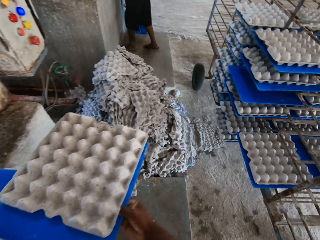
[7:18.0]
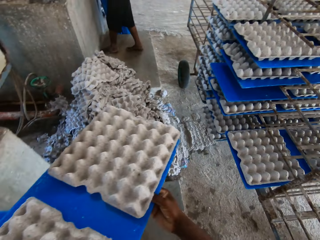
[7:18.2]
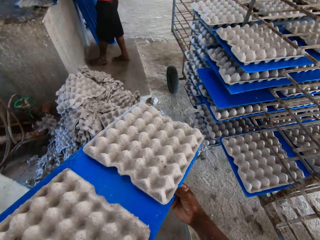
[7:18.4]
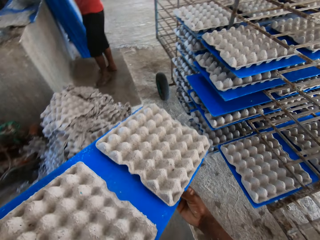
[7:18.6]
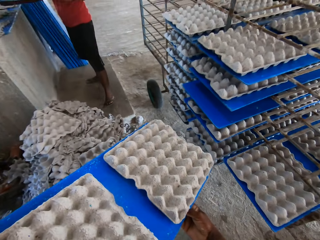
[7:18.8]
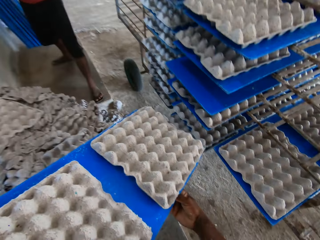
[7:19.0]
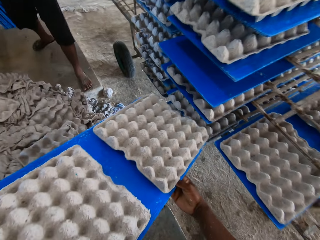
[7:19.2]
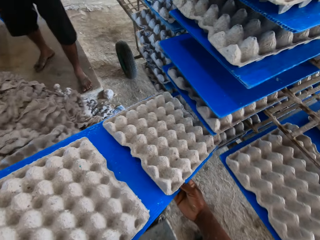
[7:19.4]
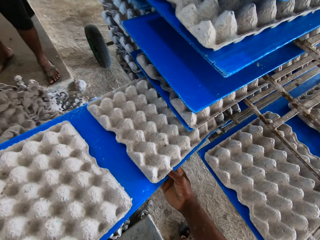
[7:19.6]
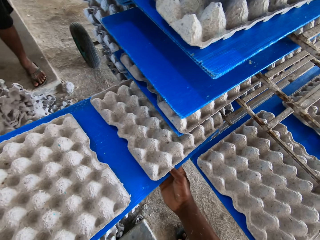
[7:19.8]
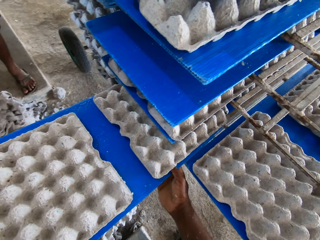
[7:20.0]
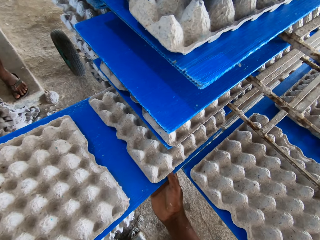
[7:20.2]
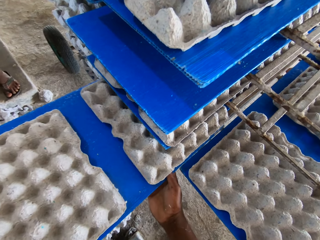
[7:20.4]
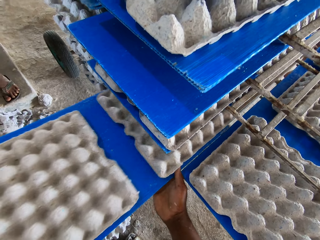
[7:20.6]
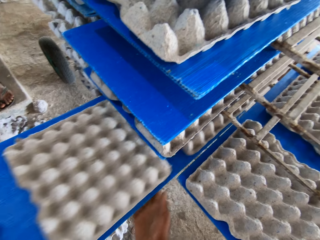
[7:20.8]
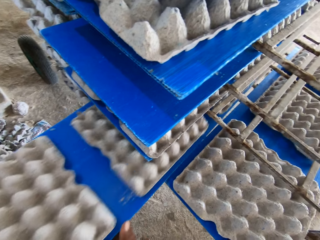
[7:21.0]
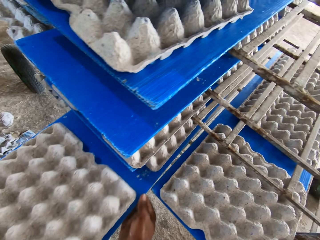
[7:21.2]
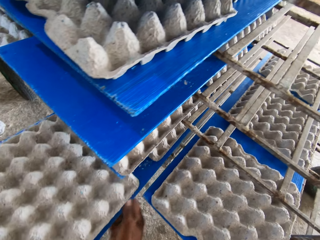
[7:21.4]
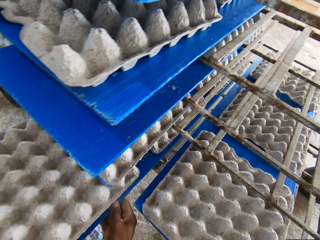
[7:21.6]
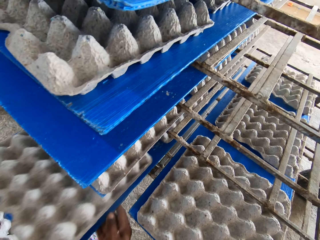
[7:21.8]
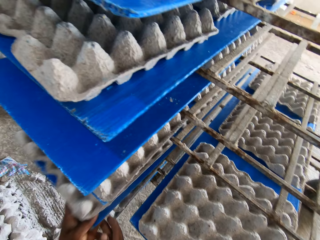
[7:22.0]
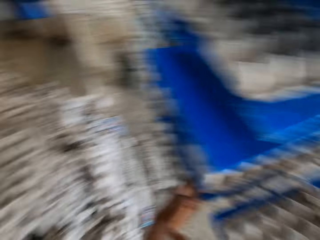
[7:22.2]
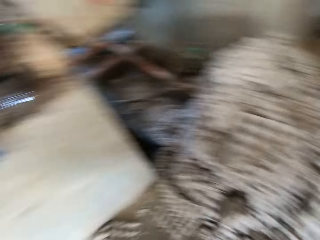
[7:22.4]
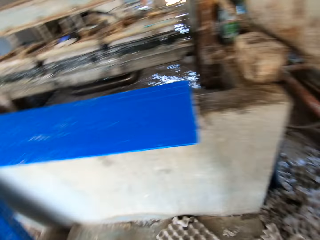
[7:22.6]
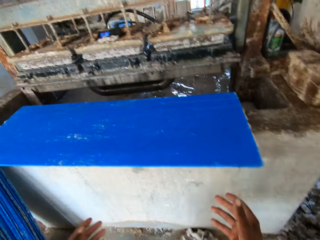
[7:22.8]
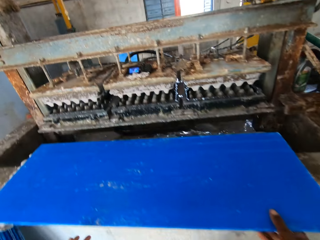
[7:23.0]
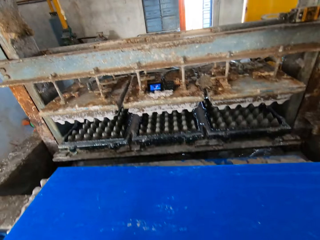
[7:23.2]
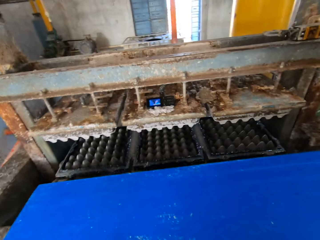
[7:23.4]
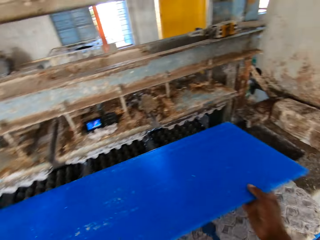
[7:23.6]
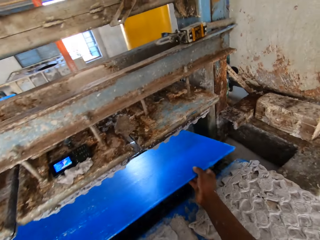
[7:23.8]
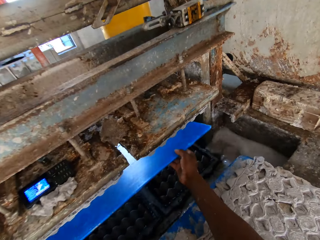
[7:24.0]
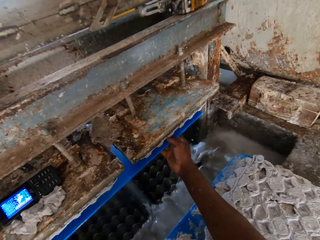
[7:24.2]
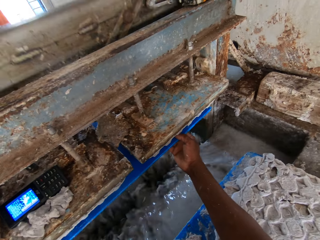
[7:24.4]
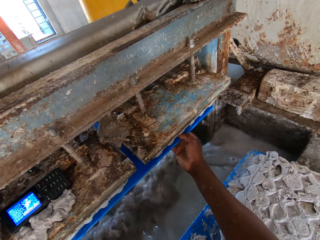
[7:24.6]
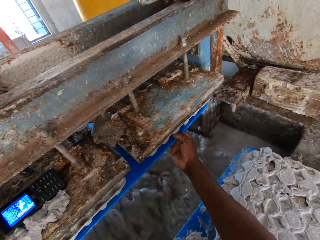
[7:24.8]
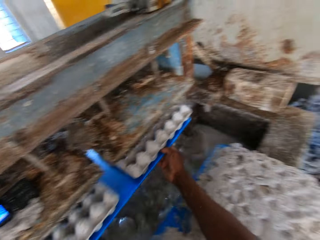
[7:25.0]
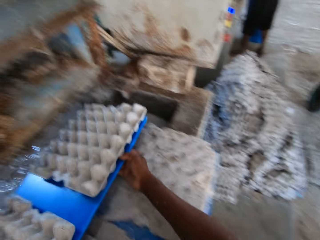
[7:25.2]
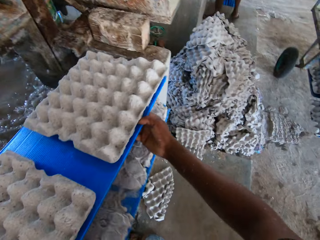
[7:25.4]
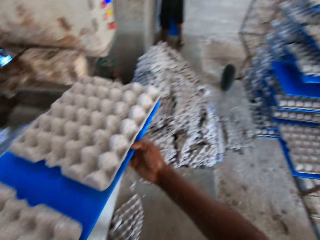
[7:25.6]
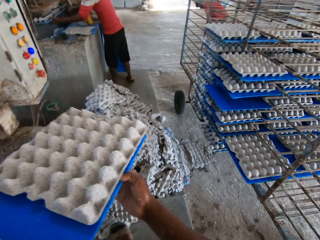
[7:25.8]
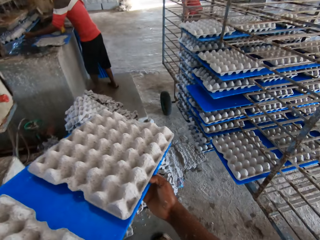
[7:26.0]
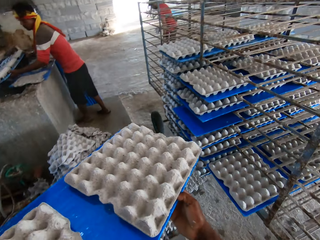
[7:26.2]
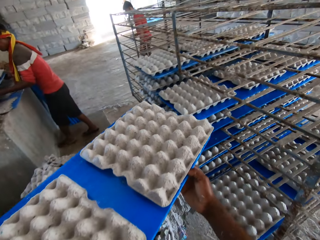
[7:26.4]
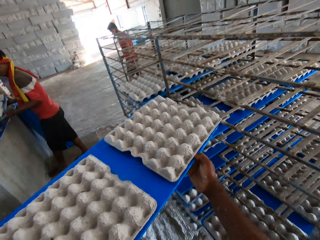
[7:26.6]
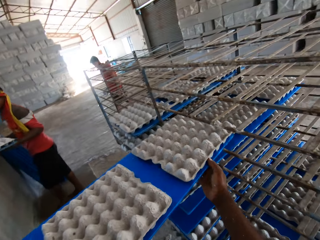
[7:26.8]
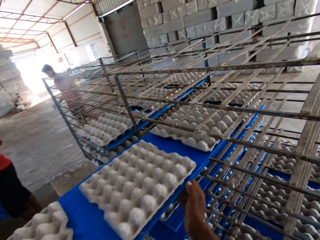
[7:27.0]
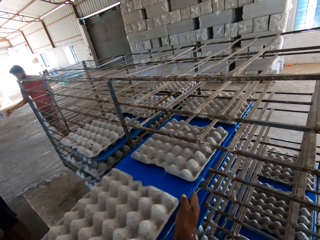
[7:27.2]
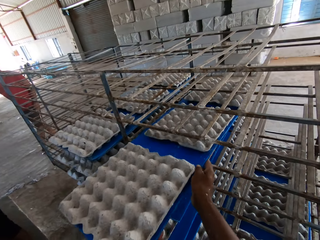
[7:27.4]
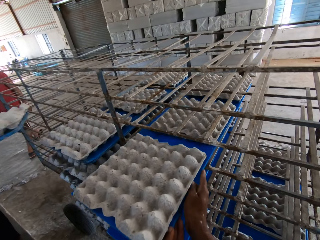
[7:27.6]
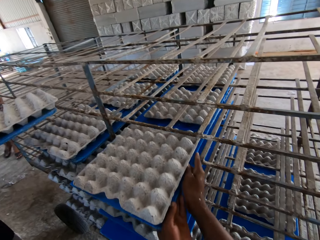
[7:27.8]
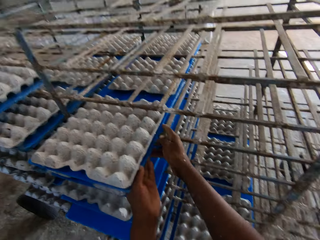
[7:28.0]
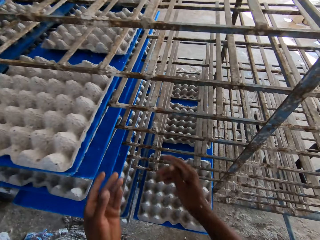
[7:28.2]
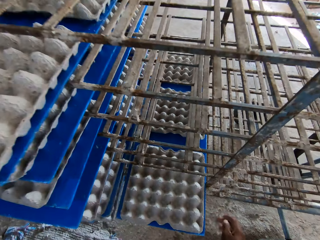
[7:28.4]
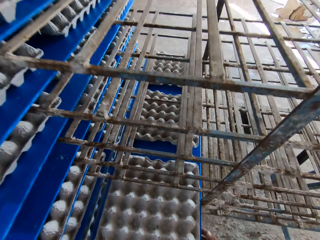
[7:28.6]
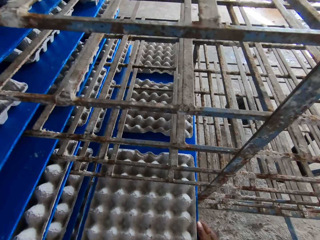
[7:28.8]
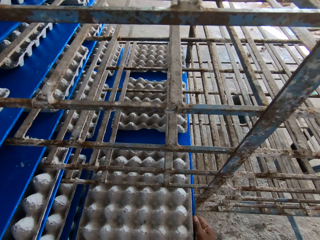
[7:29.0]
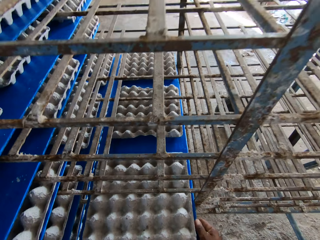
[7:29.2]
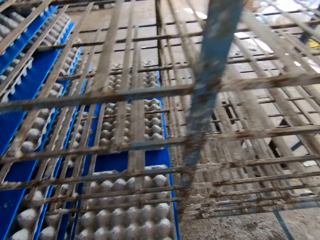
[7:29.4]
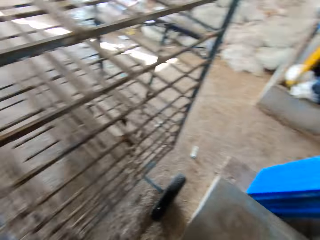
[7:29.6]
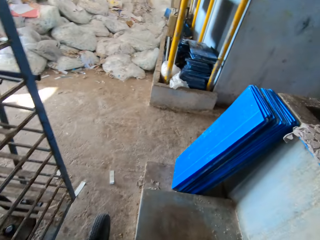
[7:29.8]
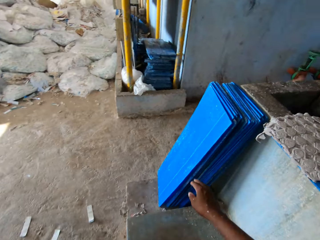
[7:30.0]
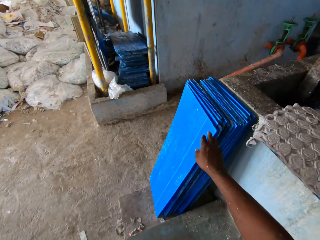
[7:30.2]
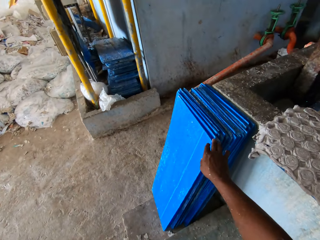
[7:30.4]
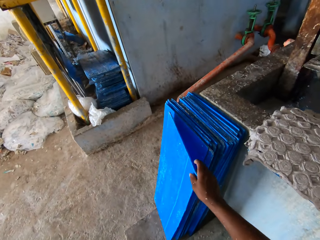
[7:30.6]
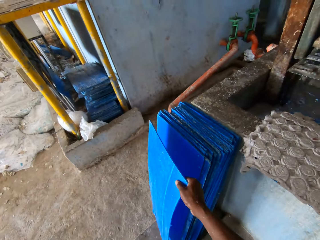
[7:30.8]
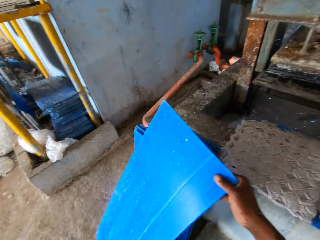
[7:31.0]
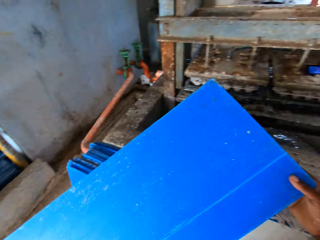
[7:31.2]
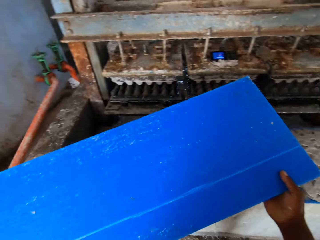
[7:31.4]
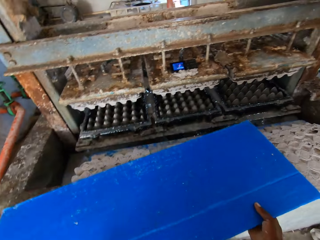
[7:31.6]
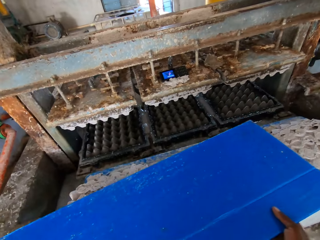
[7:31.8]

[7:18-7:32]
The camera wearer places the tray on a rack with both hands. He picks a tray from the machine countertop with both hands. He places the tray into the egg tray making machine with both hands. He takes the tray from the egg tray making machine with both hands. He places the tray on the rack with both hands. A man places a tray on the rack with both hands. The camera wearer moves a tray on the rack with both hands. He picks a tray from the floor with his right hand.

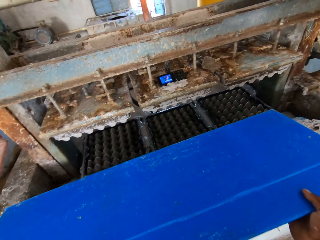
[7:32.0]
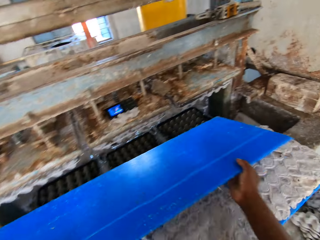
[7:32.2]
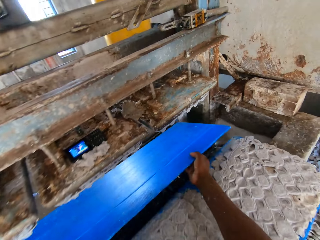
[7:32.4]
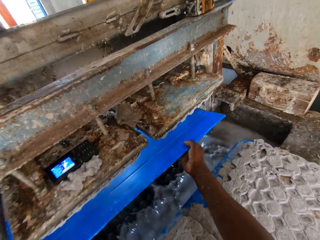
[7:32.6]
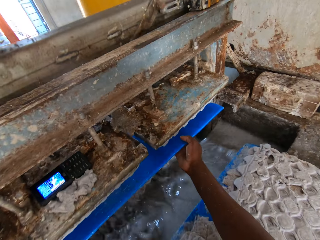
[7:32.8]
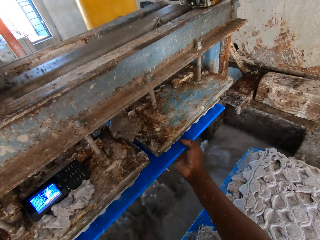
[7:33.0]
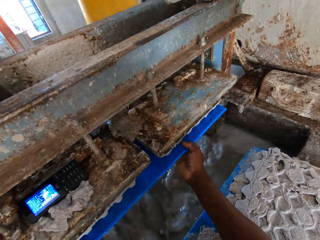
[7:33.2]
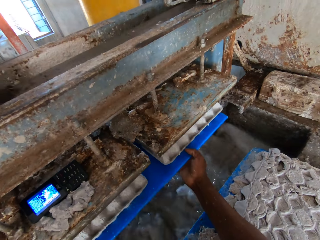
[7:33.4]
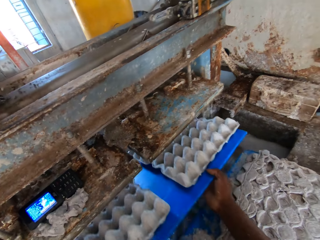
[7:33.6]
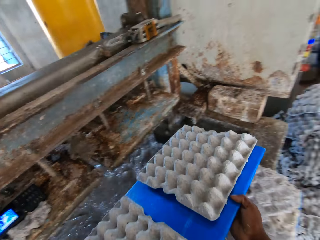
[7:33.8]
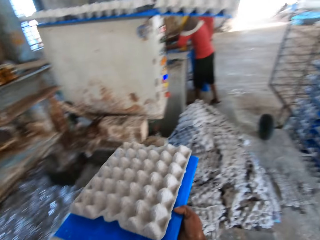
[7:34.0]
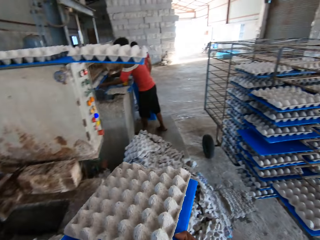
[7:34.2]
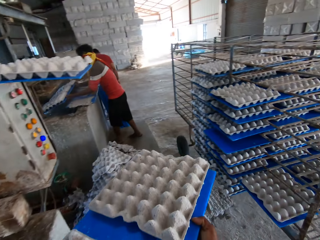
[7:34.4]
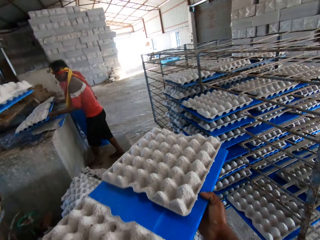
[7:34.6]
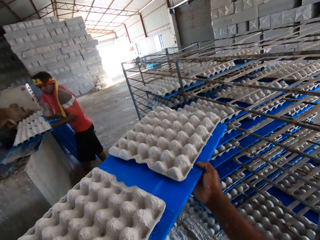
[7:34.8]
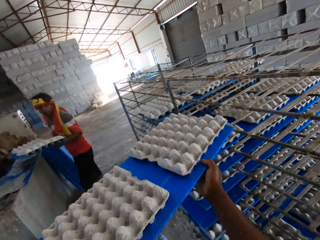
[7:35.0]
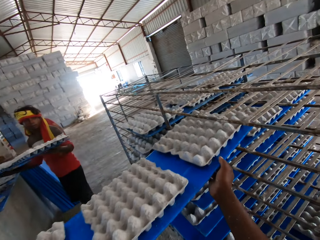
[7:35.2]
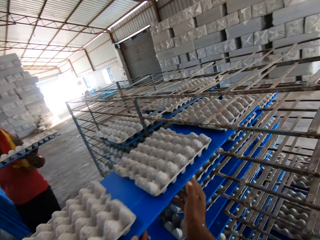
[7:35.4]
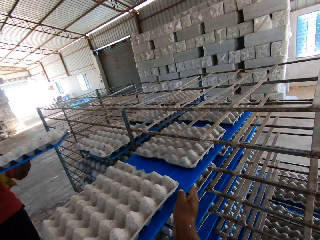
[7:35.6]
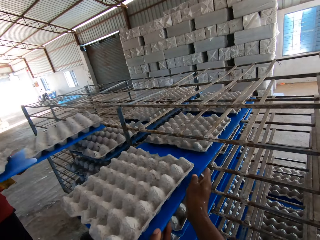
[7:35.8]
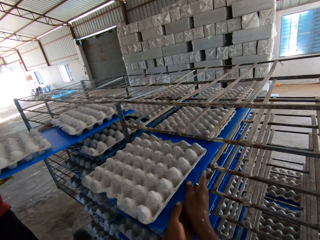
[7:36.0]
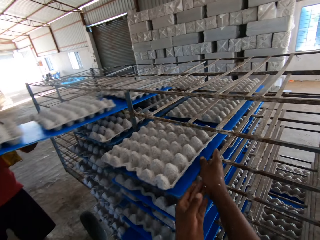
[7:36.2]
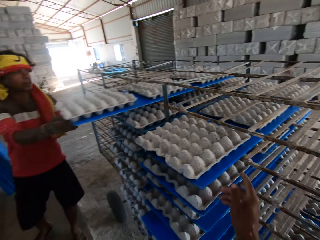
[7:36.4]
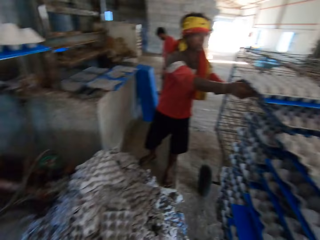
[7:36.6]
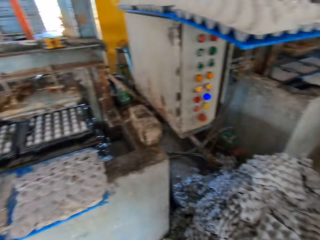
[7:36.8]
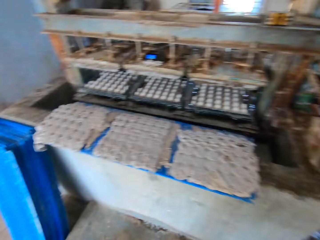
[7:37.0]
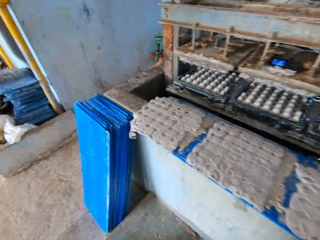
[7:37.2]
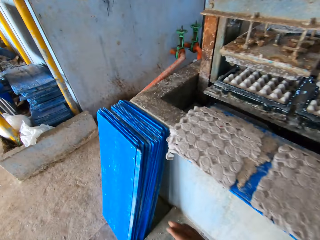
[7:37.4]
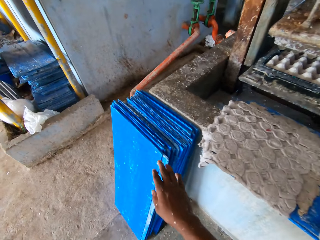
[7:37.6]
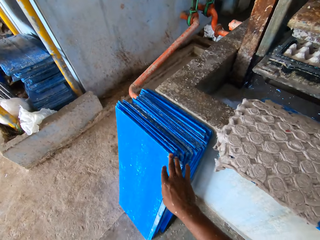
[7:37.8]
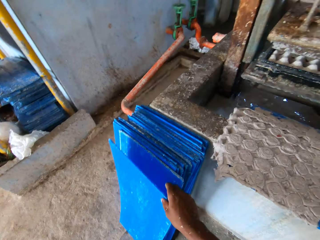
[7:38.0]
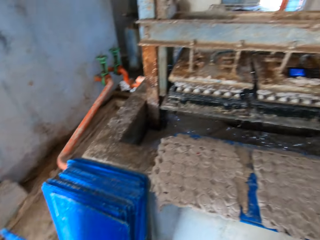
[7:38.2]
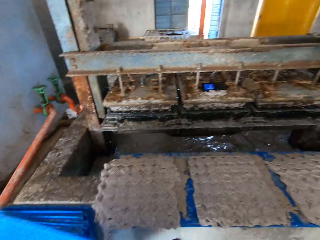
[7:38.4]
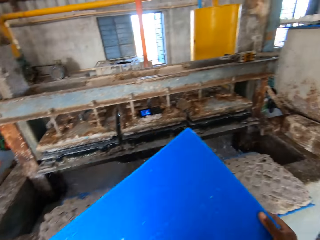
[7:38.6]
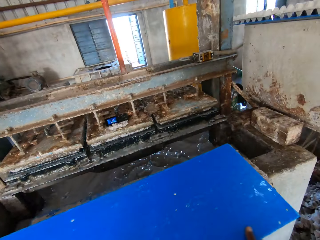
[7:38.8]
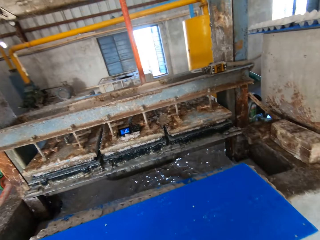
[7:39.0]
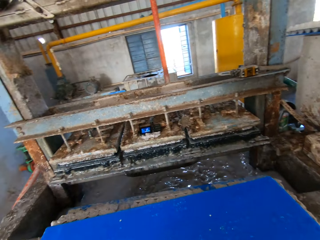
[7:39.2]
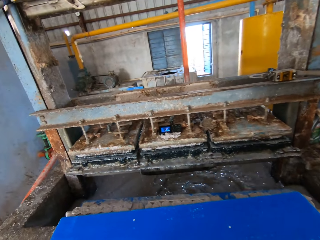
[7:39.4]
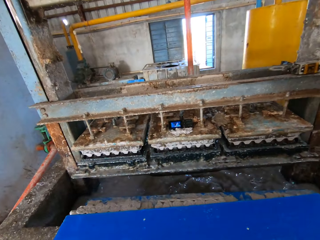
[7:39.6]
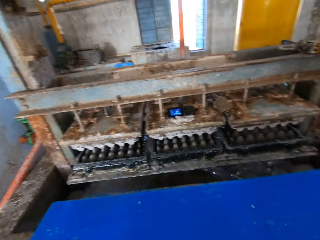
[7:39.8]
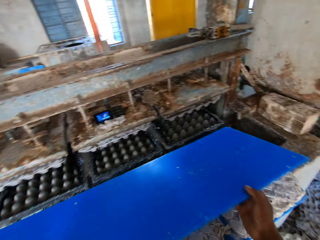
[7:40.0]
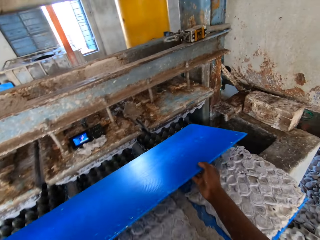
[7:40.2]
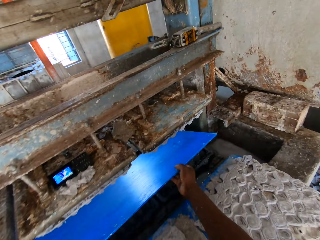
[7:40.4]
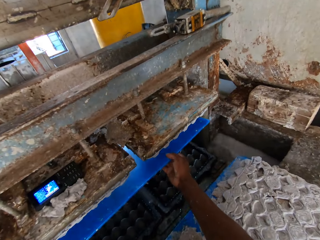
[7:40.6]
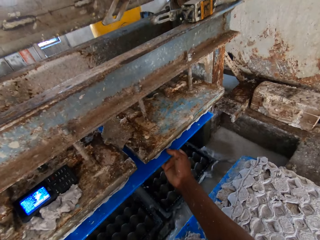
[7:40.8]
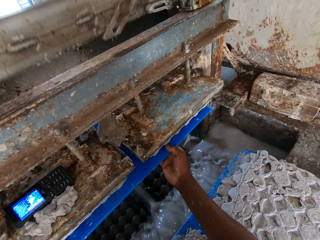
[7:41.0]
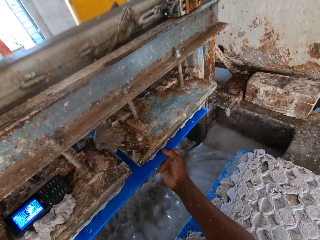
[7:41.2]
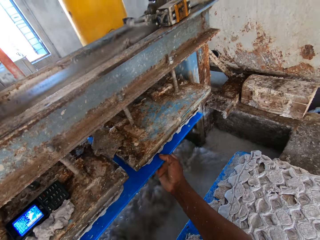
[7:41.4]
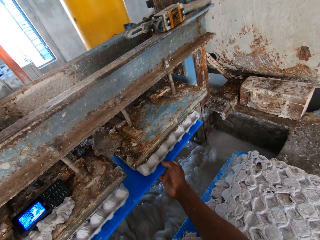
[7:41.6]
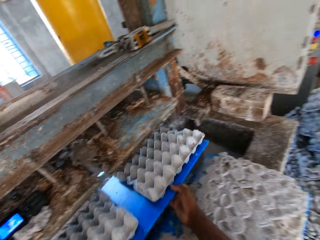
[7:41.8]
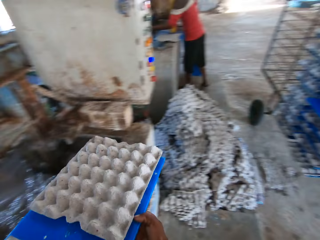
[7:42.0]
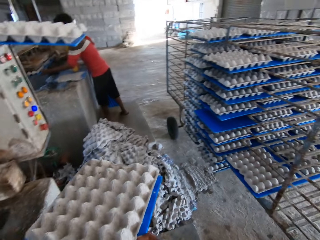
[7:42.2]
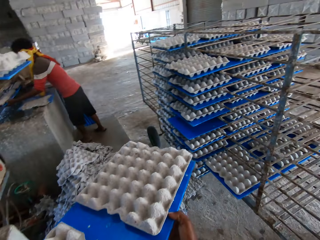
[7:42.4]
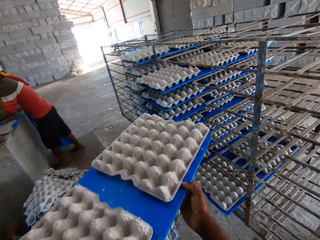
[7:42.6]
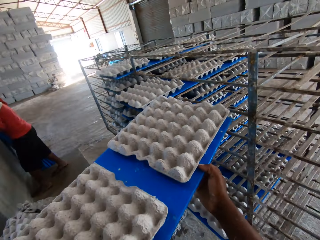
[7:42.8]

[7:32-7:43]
The camera wearer places the tray into the egg tray making machine with both hands. He takes the tray from the egg tray making machine with both hands. He places the tray on a rack with both hands. A man places a tray on the rack with both hands. The camera wearer picks a tray from the floor with his right hand. He places the tray into the egg tray making machine with both hands. He takes the tray from the egg tray making machine with both hands.
